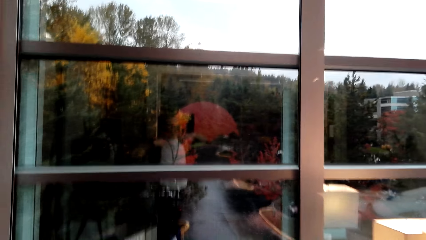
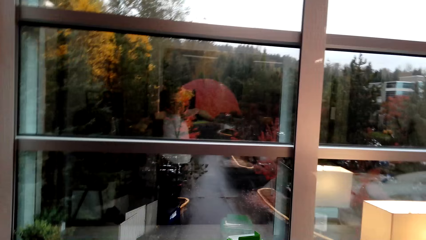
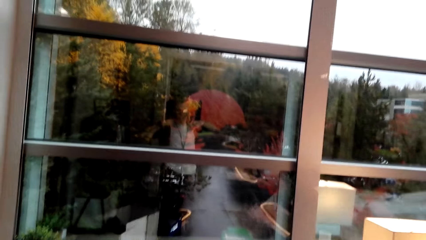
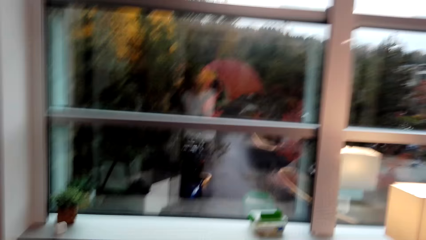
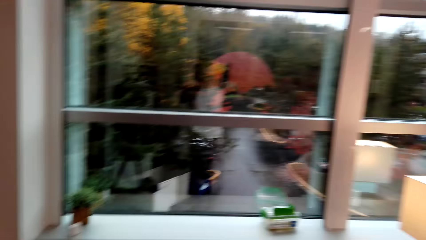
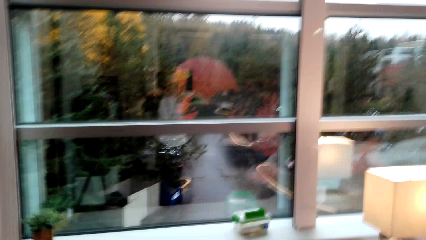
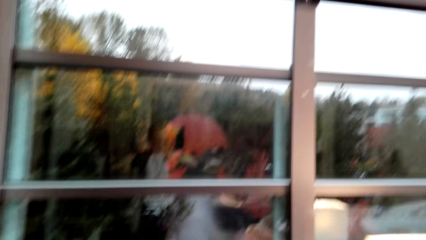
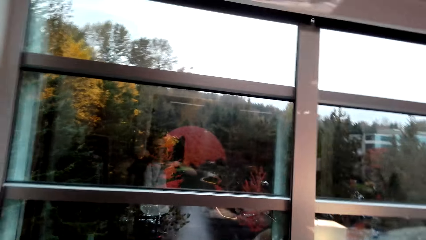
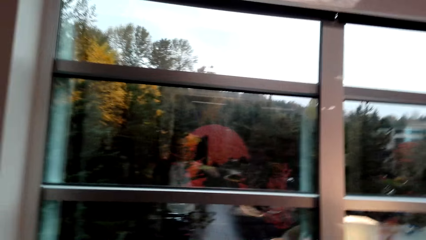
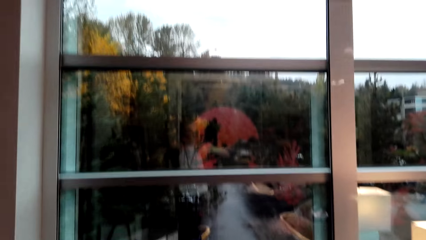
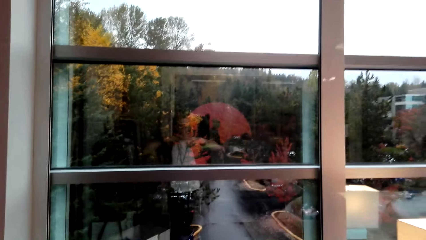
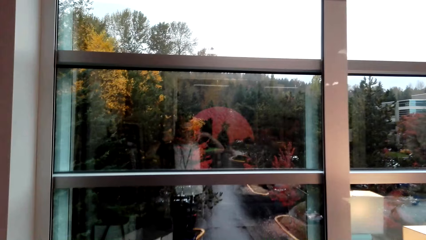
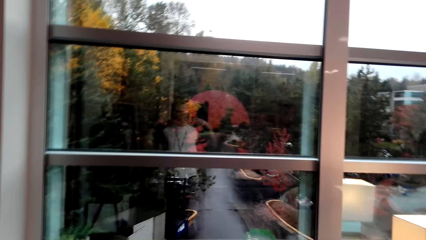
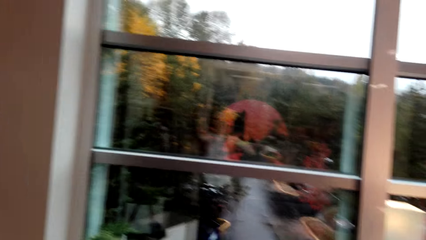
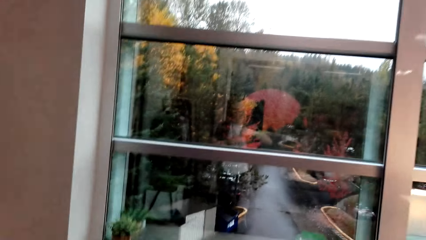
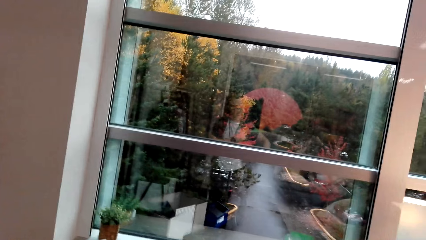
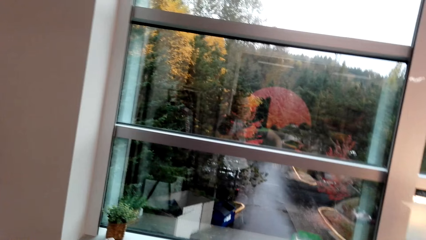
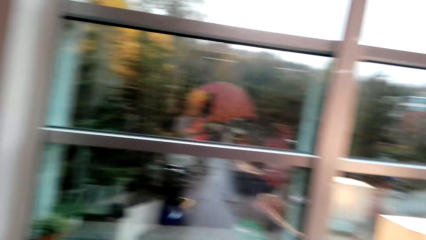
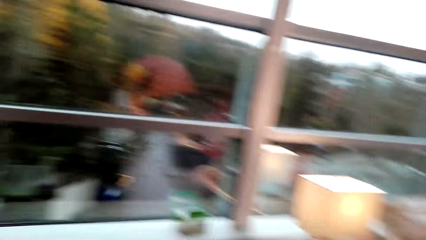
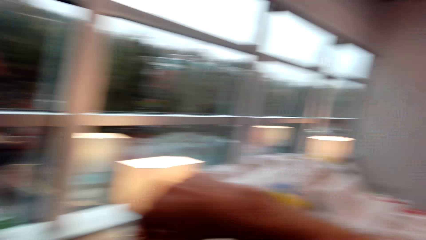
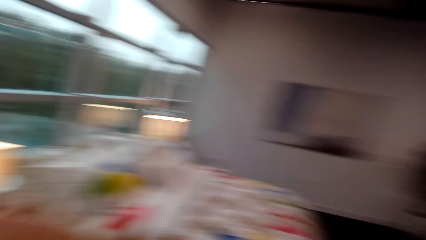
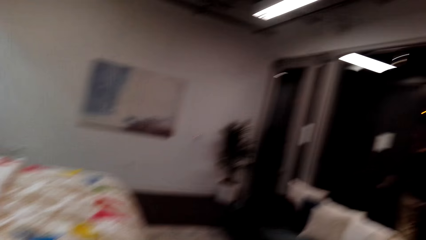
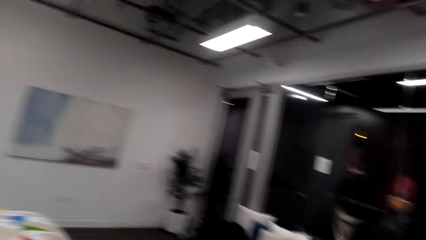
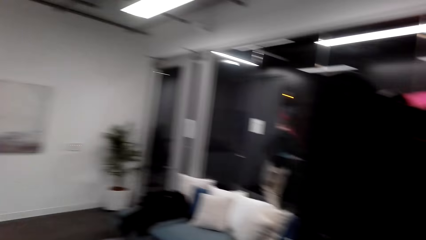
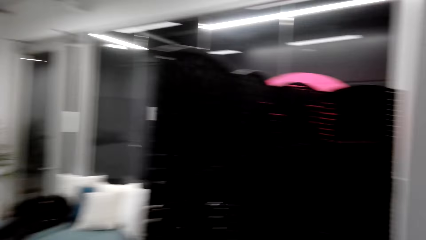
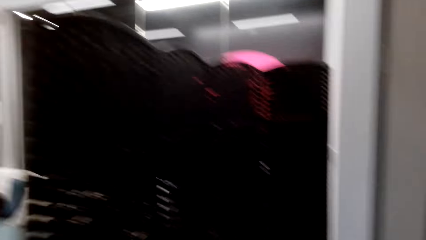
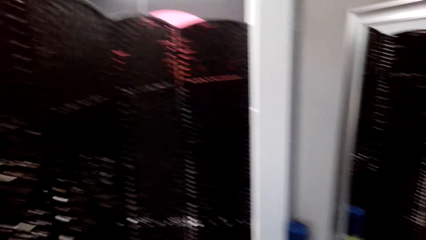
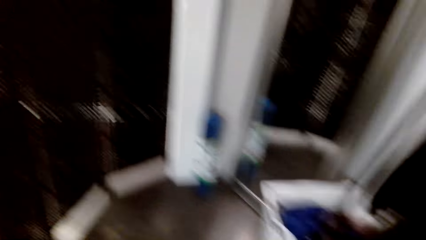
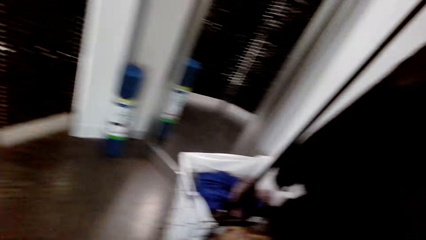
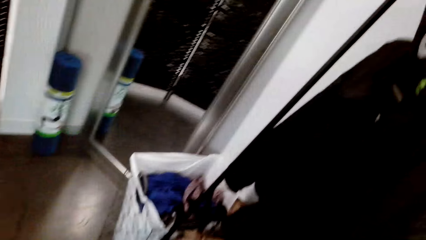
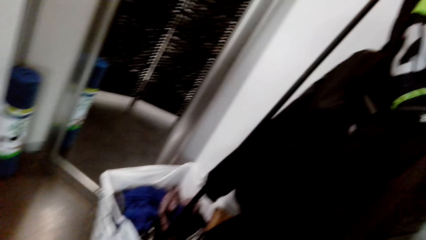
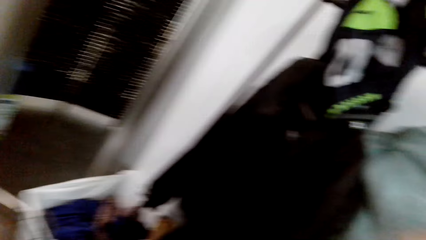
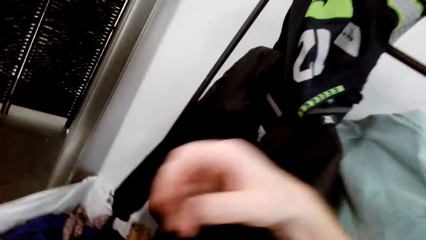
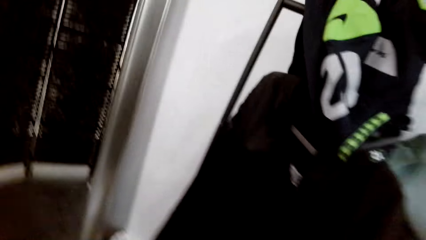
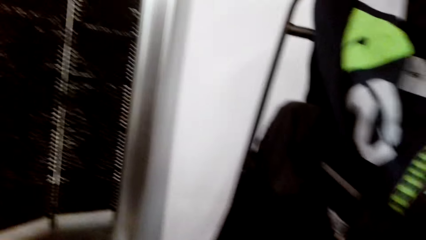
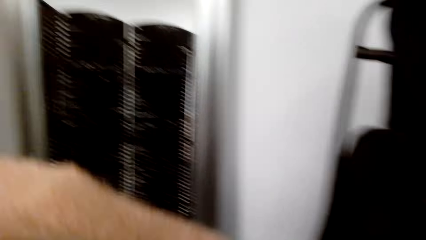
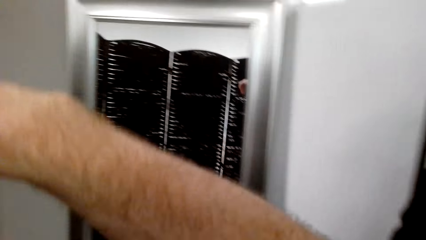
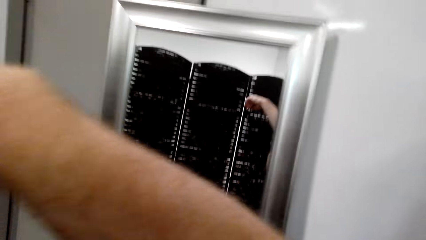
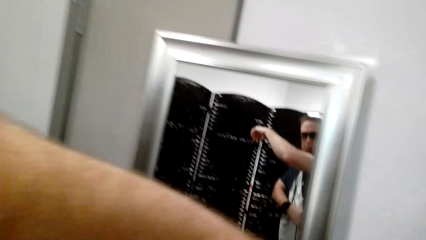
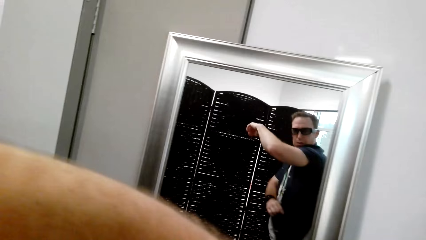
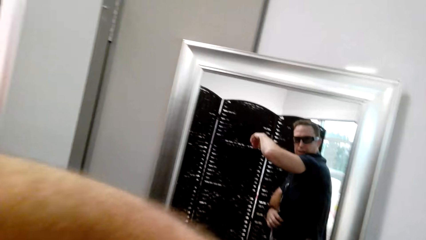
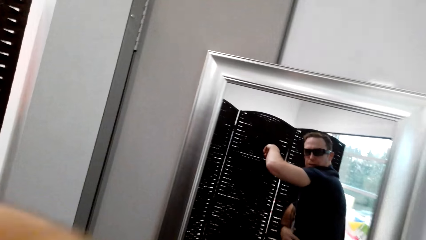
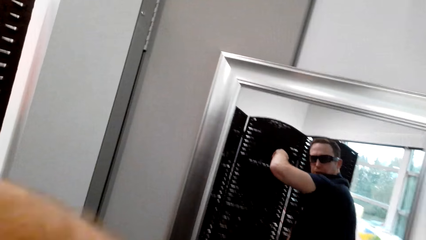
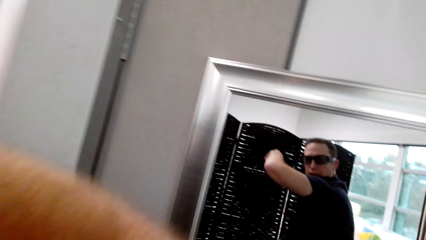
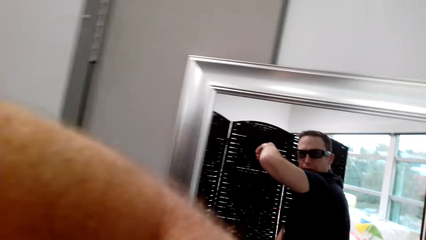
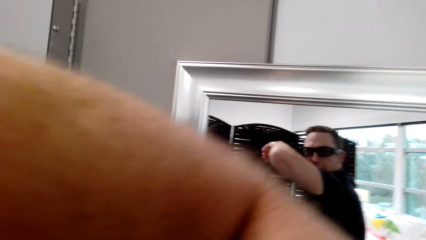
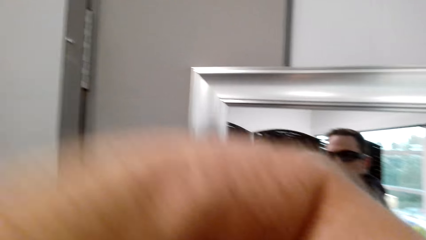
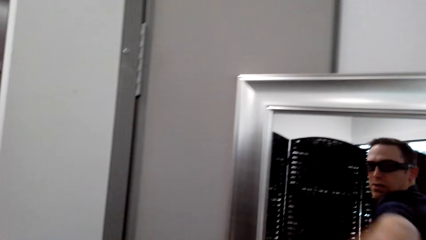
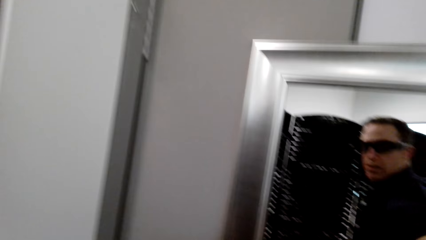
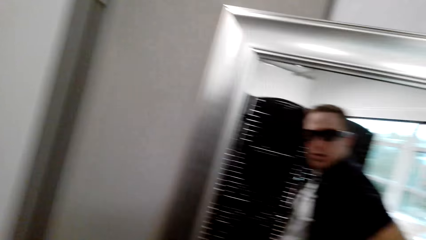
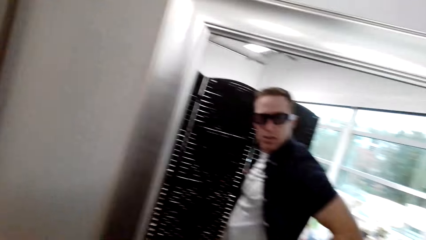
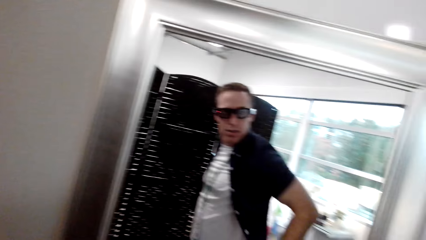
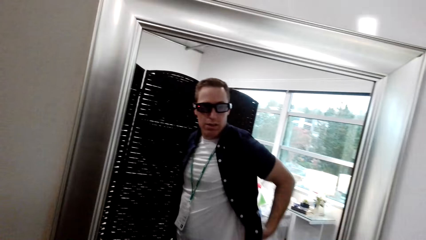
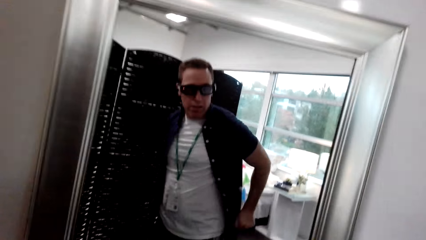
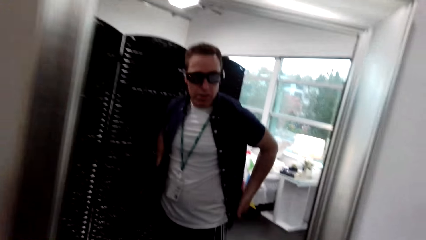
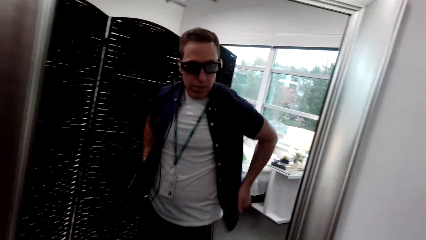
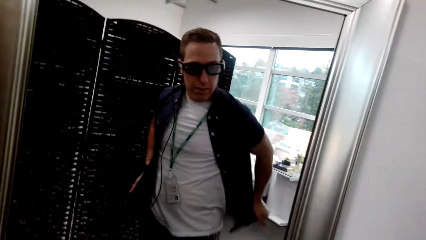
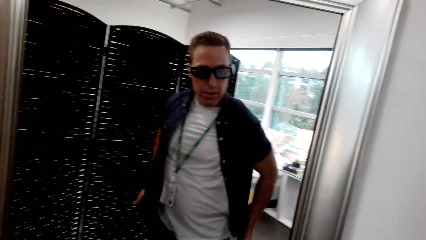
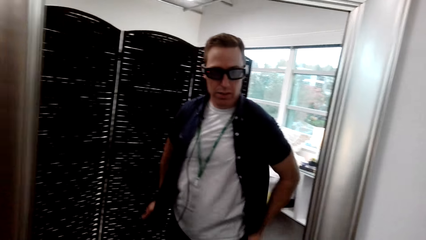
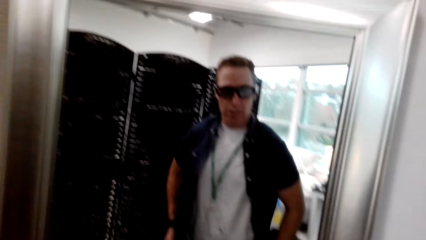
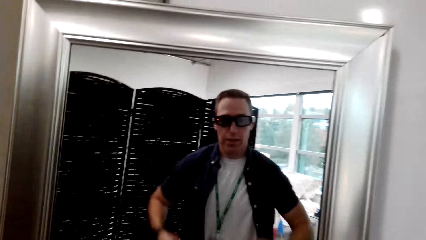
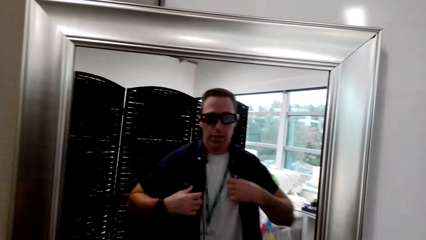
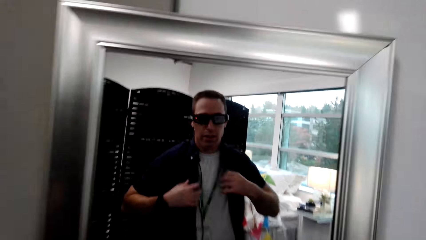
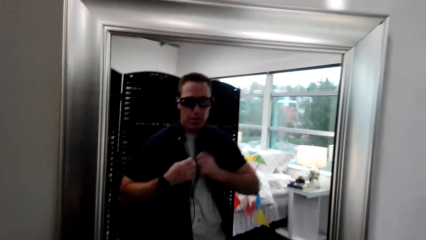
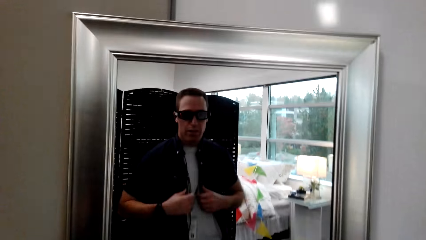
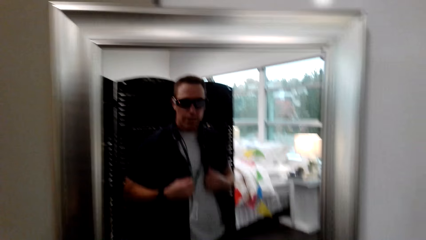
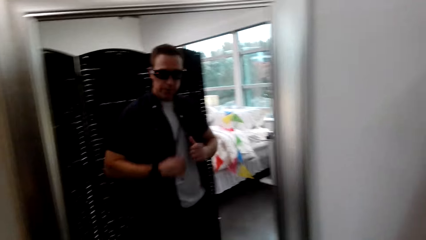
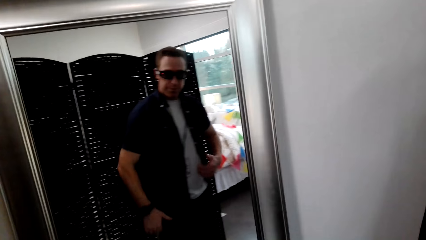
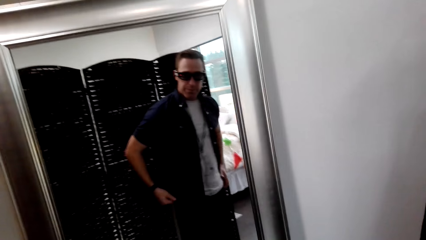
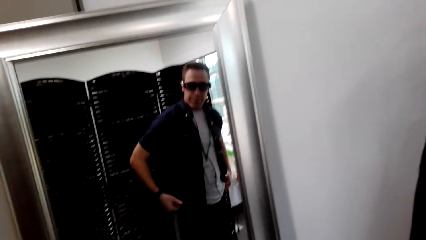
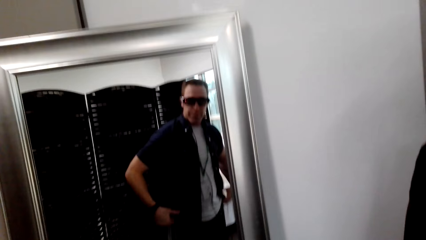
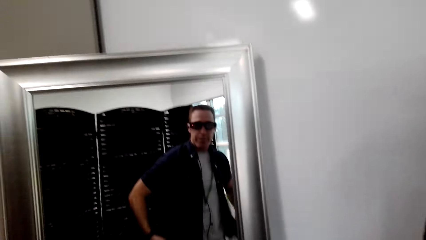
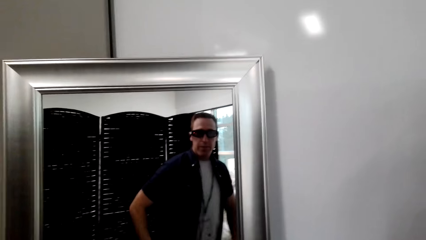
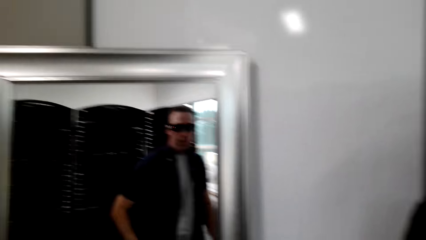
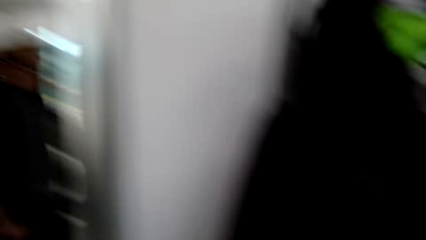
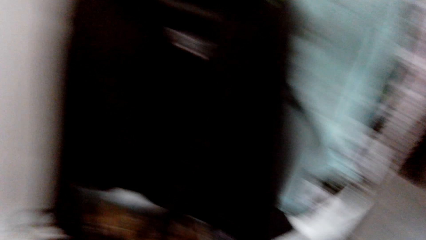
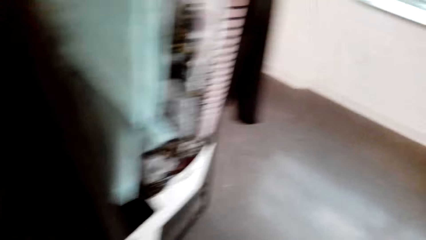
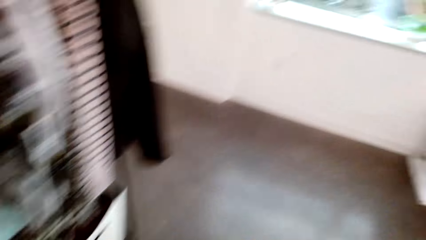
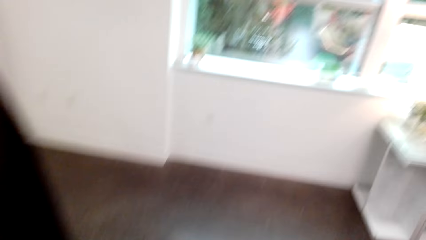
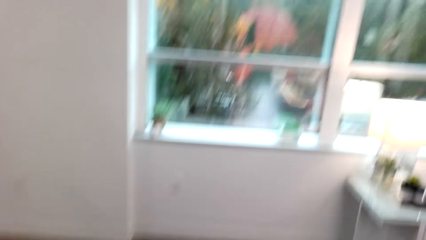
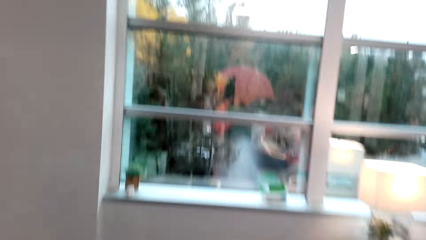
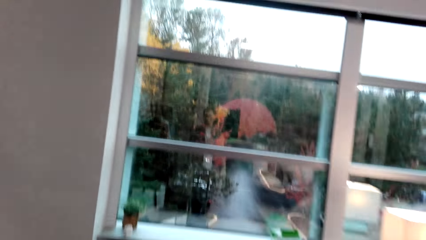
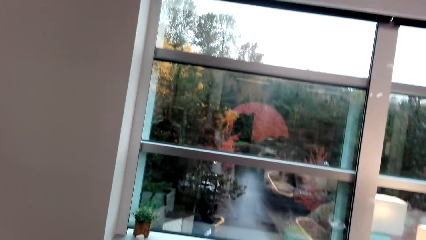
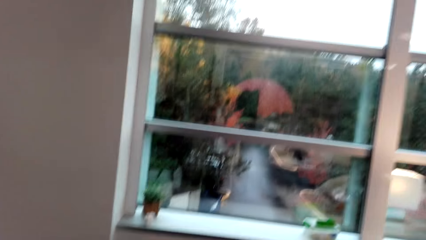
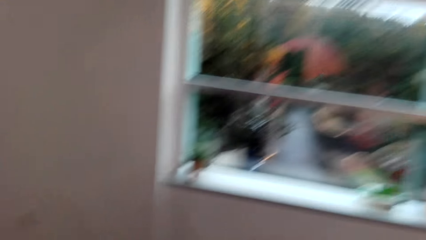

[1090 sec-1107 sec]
The camera wearer looks around. He looks at himself in a mirror. He fixes his shirt. He walks around the room.
